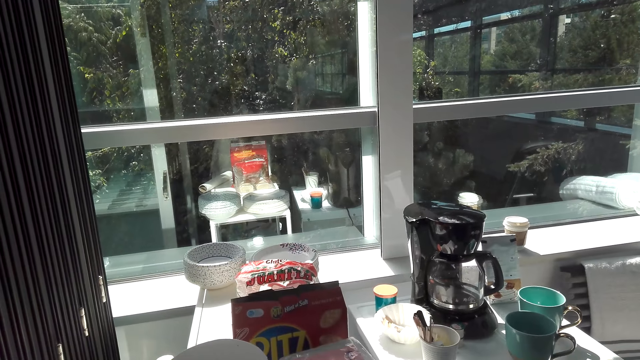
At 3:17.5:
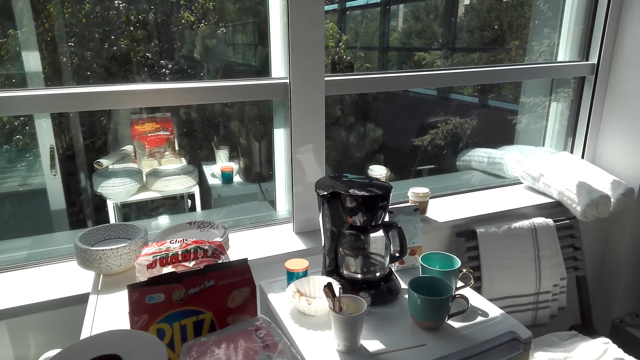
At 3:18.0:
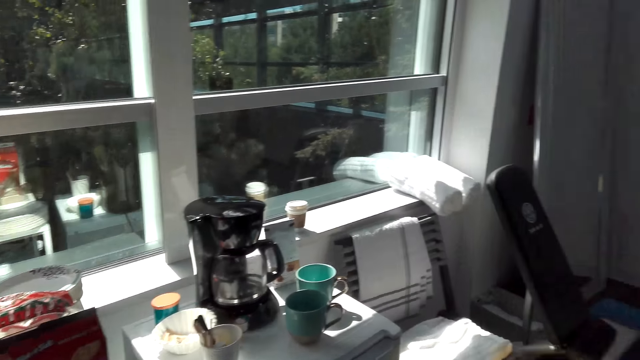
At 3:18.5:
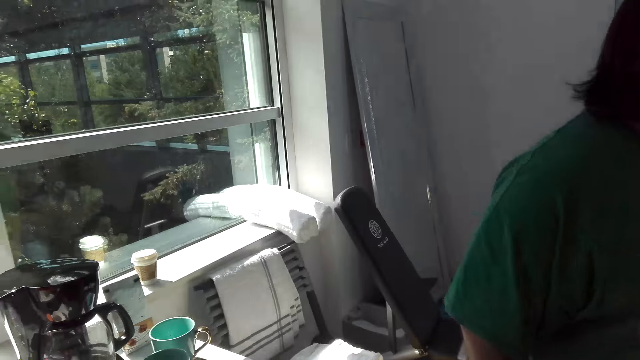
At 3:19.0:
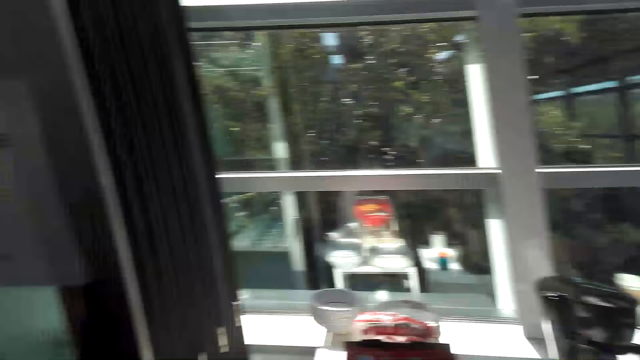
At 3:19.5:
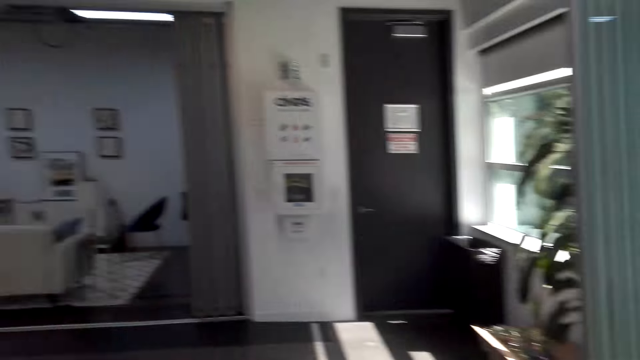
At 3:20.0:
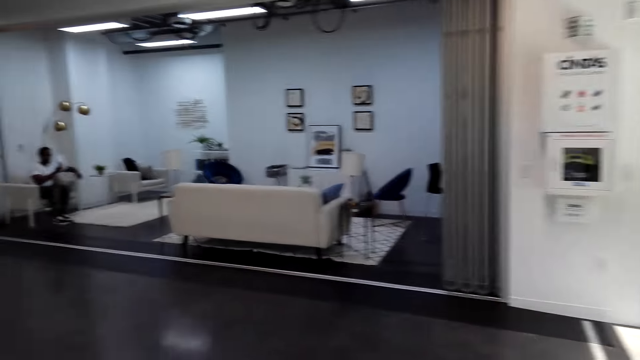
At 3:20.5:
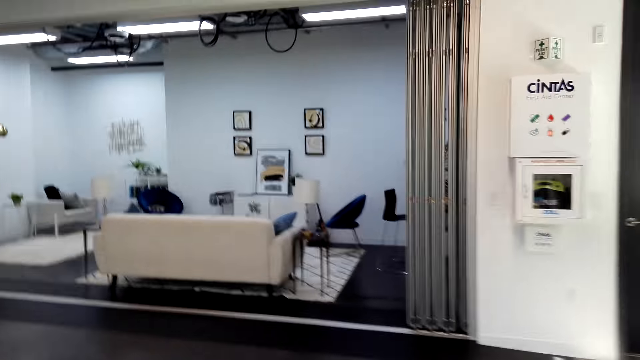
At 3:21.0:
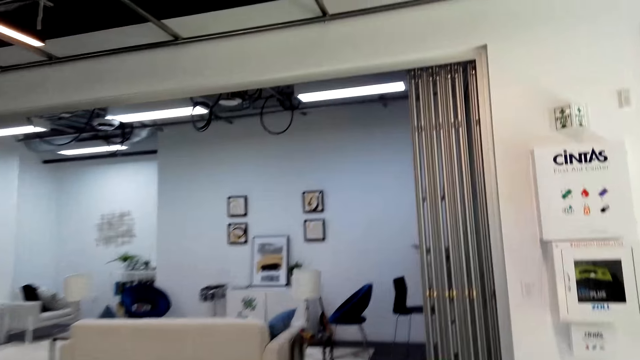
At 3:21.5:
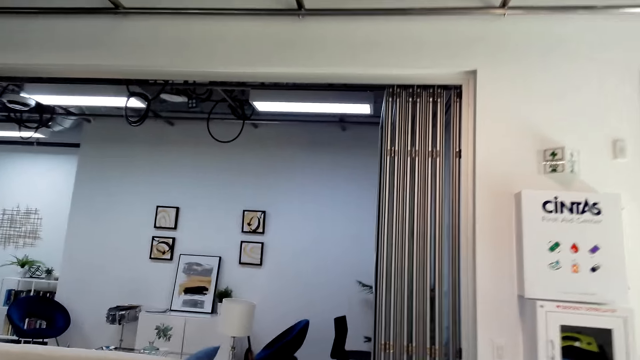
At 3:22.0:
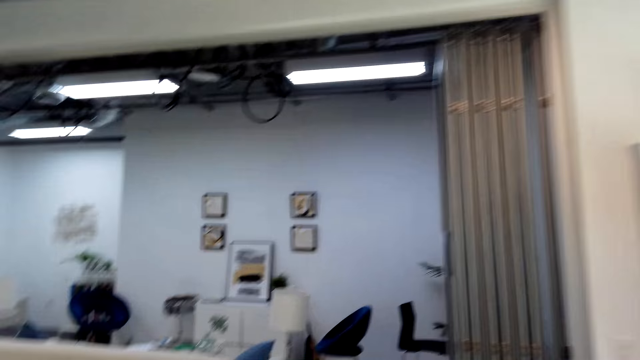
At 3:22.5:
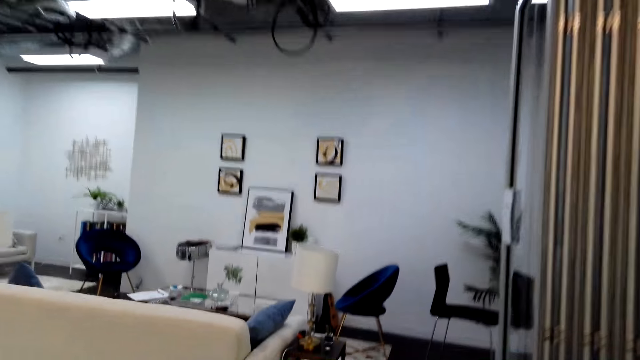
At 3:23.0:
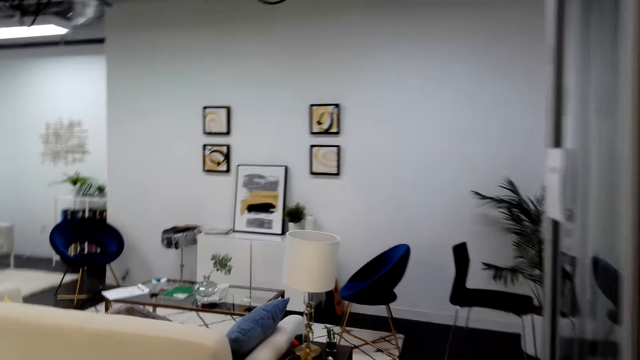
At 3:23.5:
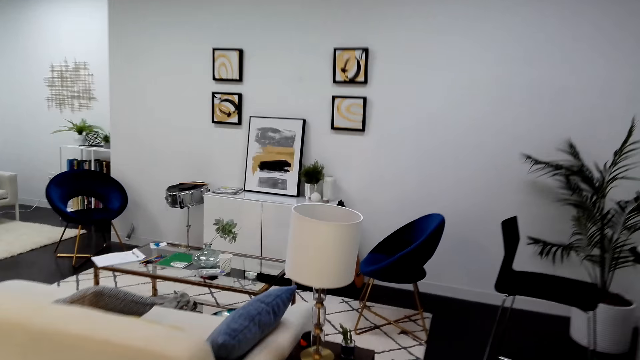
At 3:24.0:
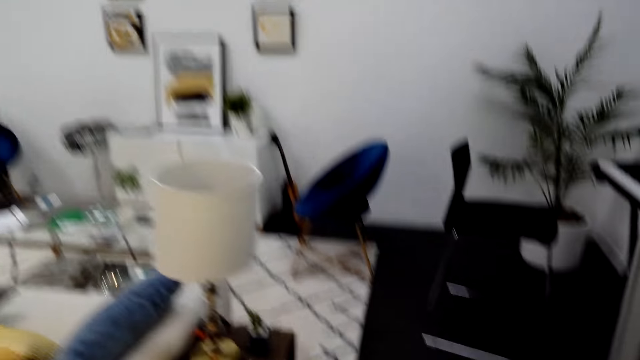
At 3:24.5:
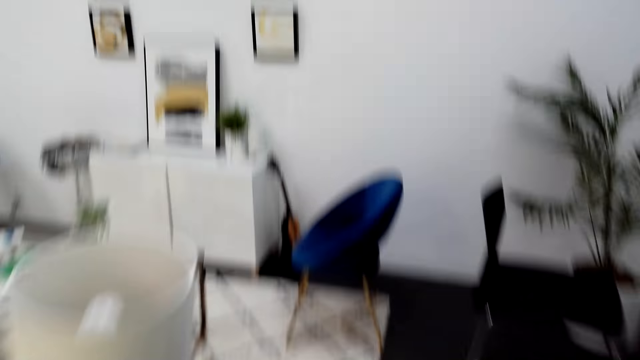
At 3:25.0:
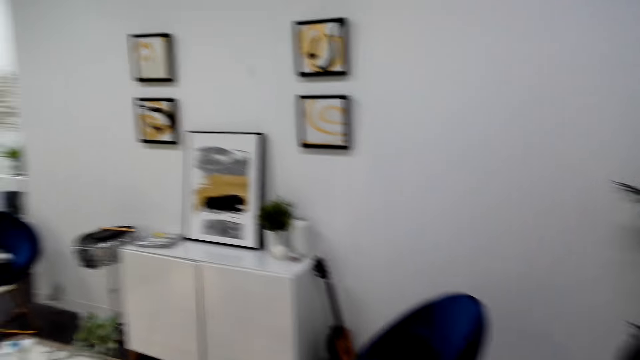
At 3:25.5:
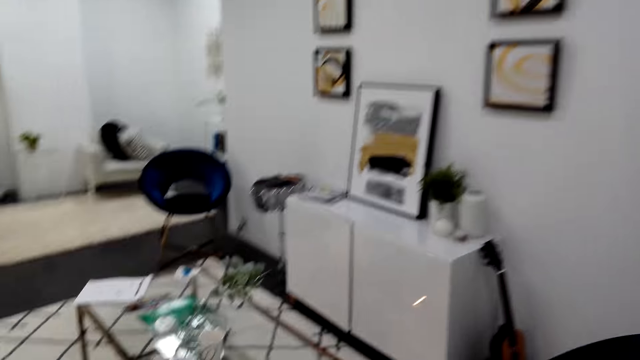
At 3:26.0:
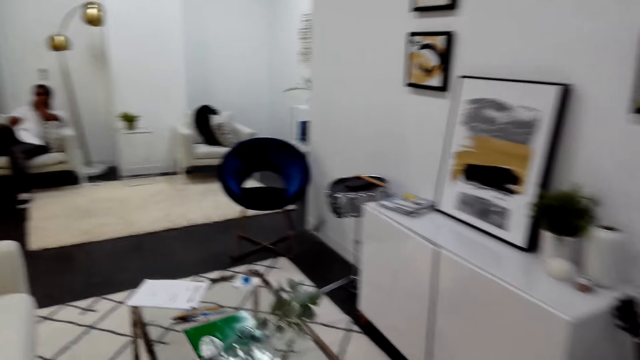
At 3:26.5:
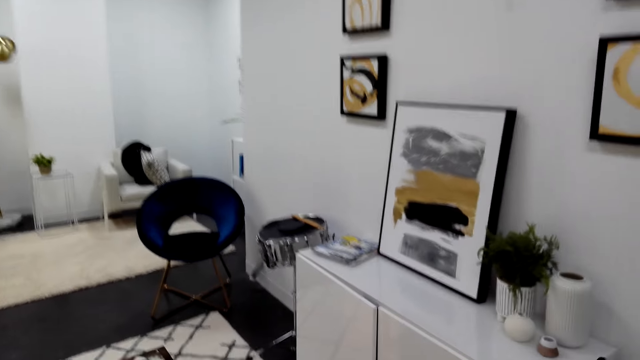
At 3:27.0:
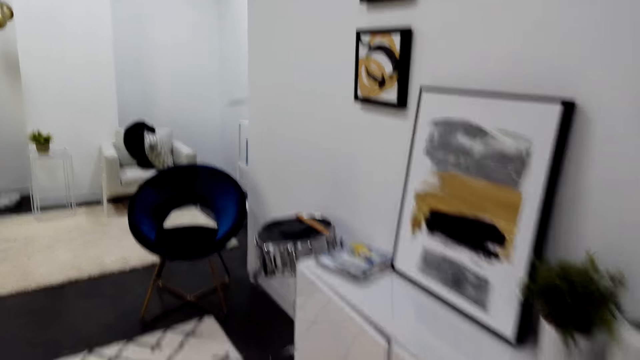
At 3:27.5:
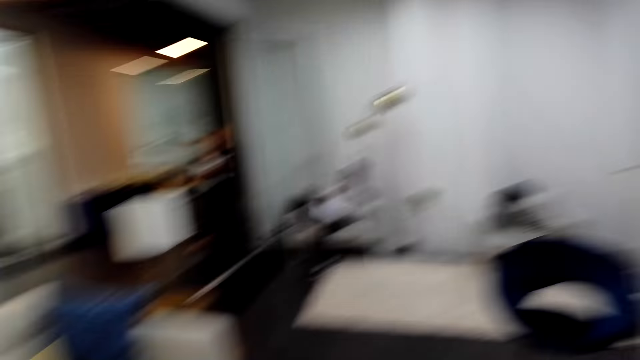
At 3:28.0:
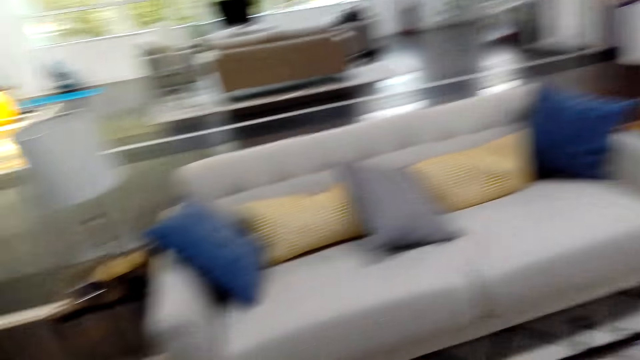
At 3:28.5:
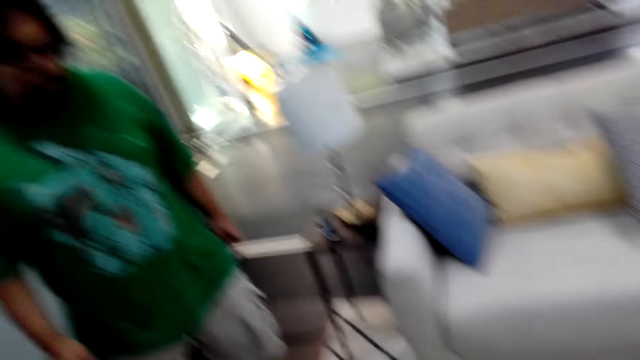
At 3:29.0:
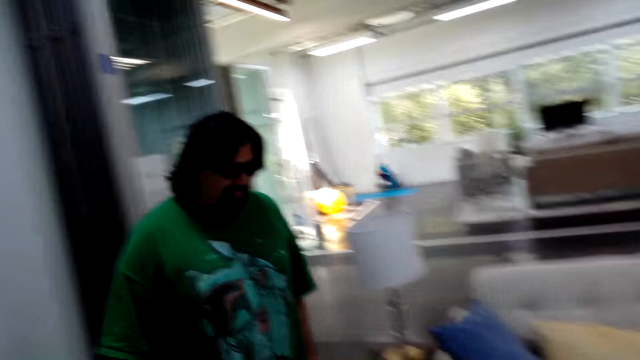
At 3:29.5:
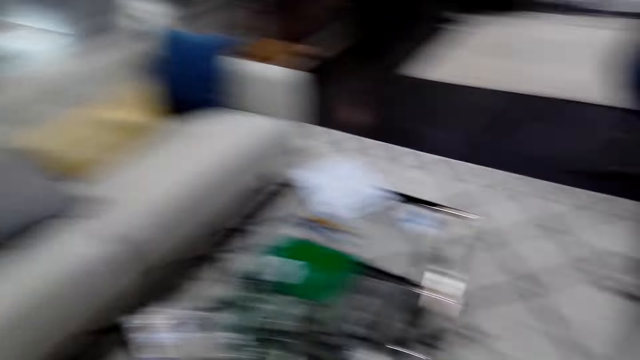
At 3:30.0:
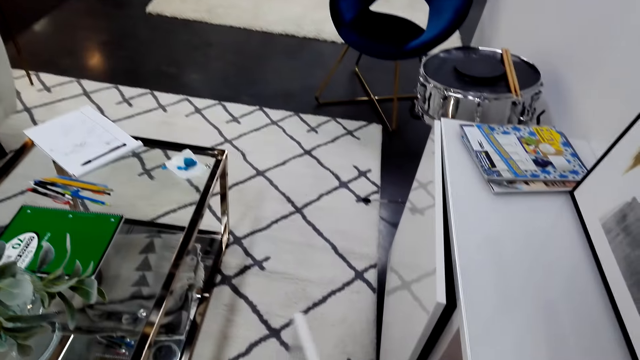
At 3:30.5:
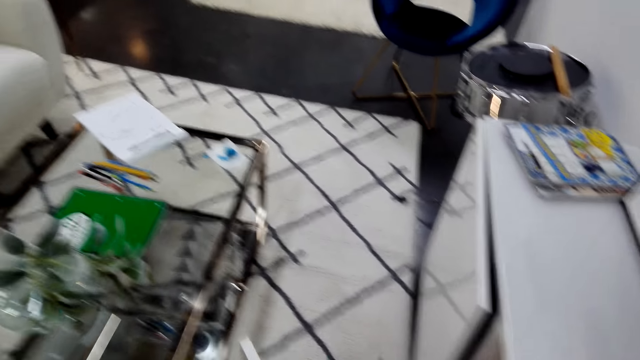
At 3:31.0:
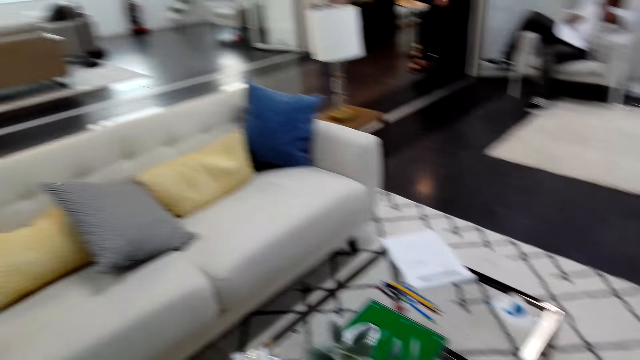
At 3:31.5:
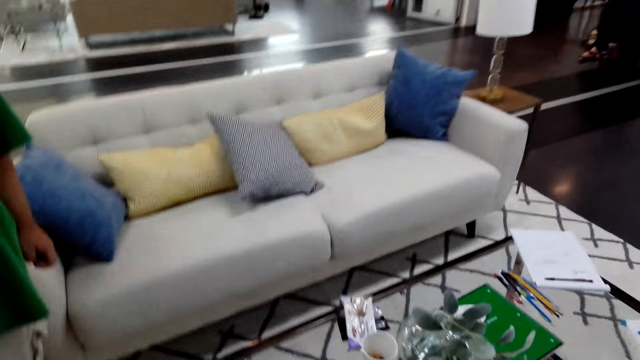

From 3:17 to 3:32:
The camera wearer moves around. They walk to the sitting area. They look around.

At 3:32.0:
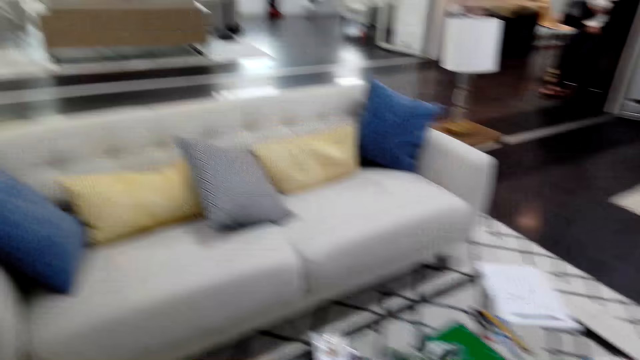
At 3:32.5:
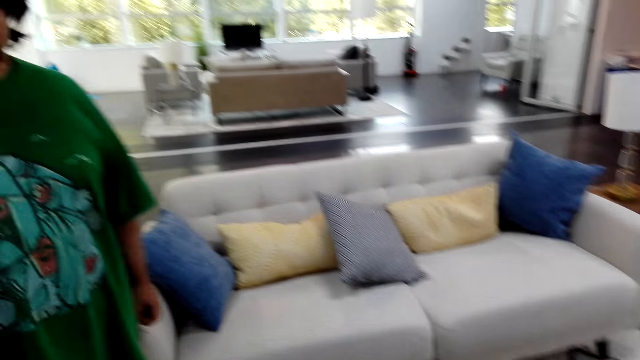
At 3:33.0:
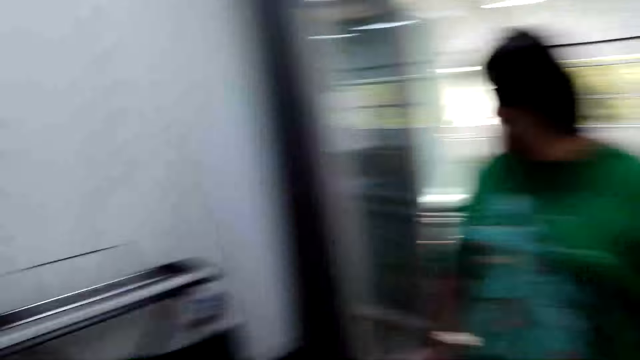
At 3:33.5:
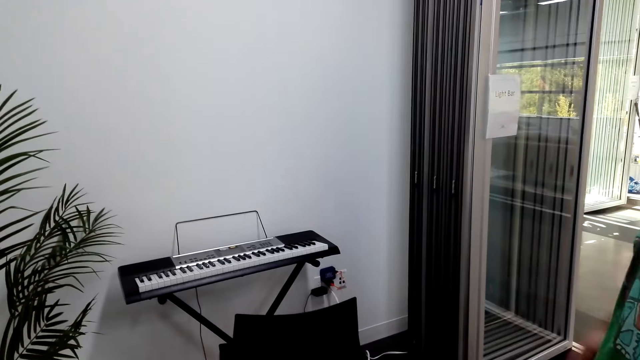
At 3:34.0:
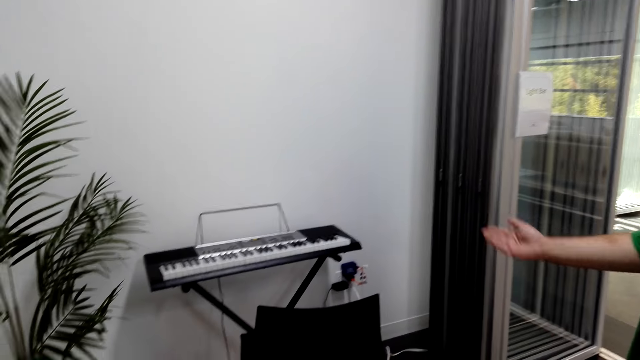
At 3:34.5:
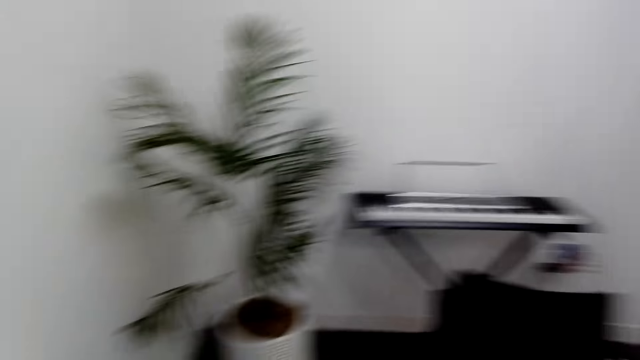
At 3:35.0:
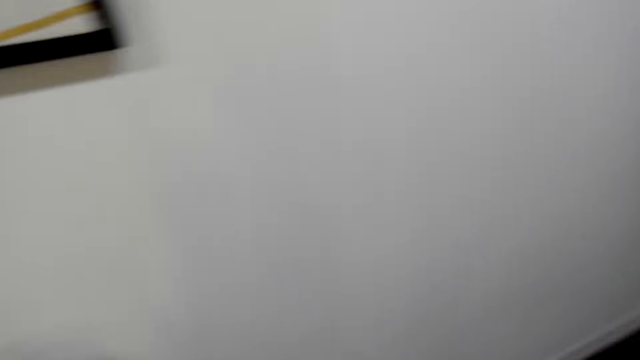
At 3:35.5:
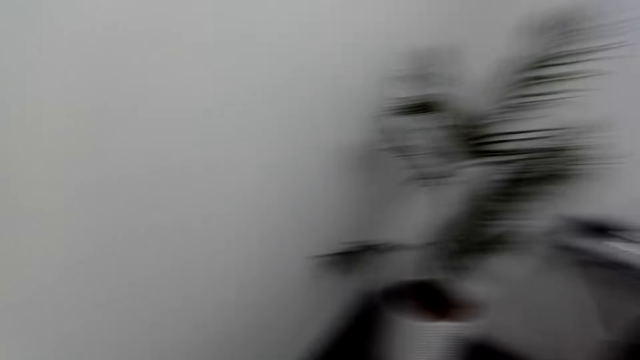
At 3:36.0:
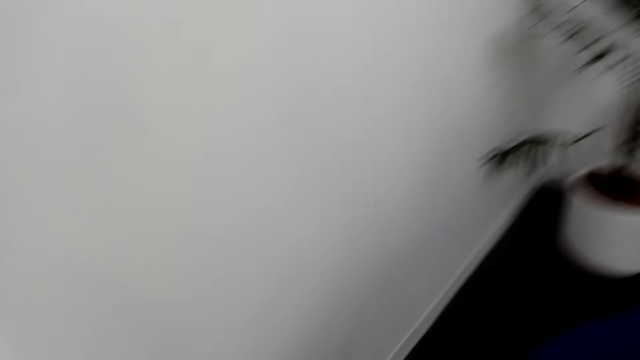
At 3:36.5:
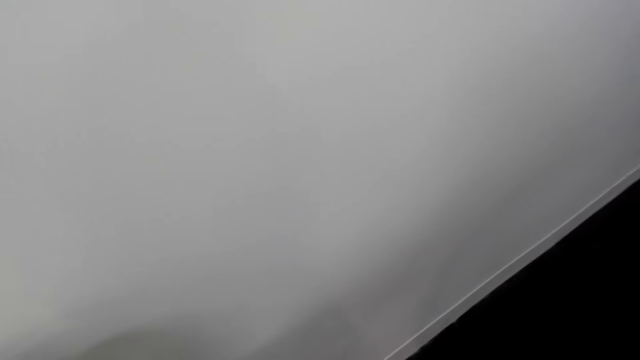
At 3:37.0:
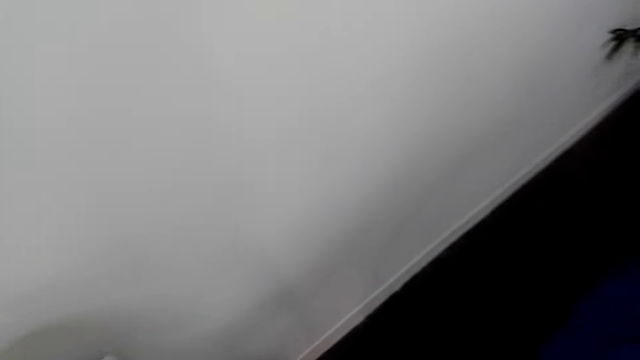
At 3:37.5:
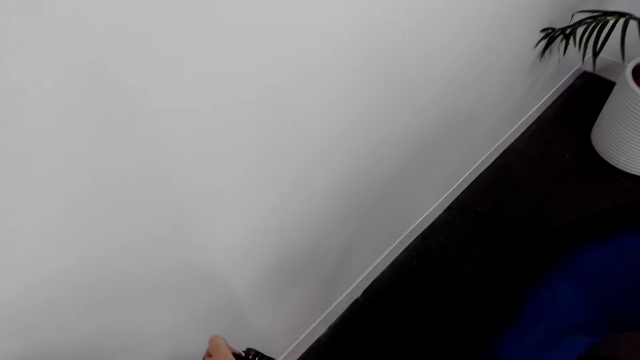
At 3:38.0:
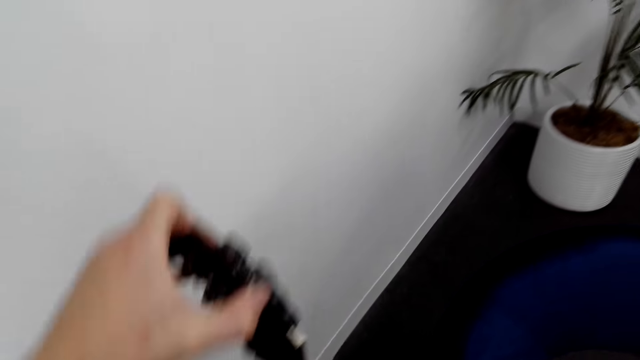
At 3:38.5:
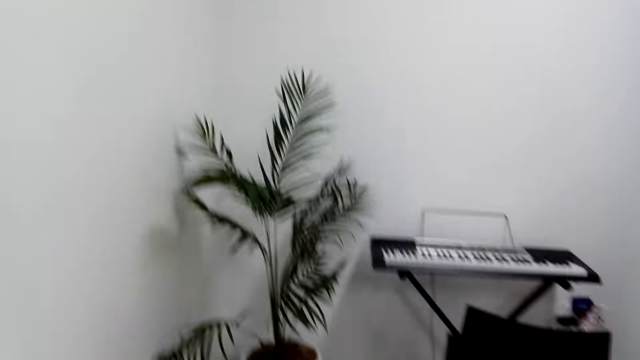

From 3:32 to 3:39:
The camera wearer holds a guitar.
